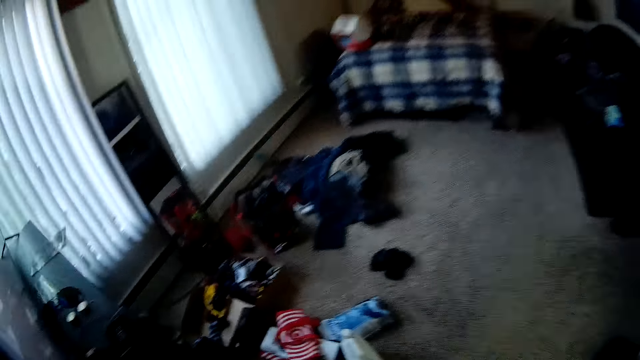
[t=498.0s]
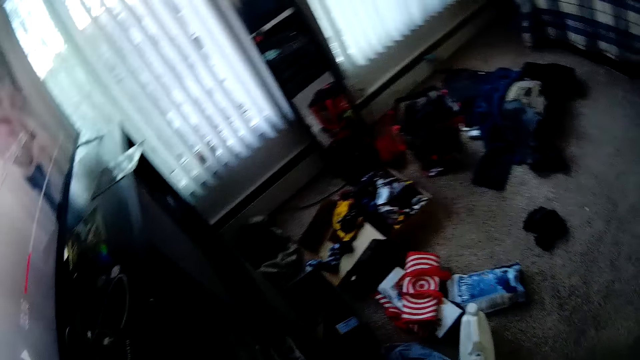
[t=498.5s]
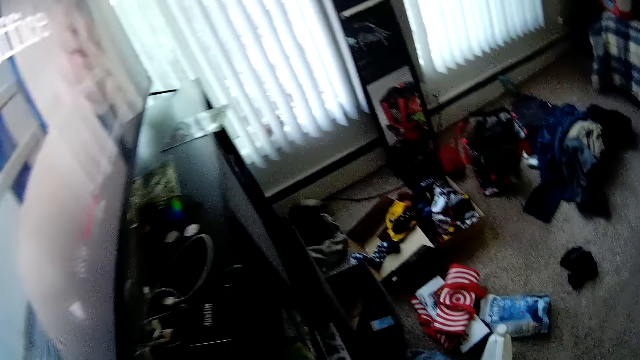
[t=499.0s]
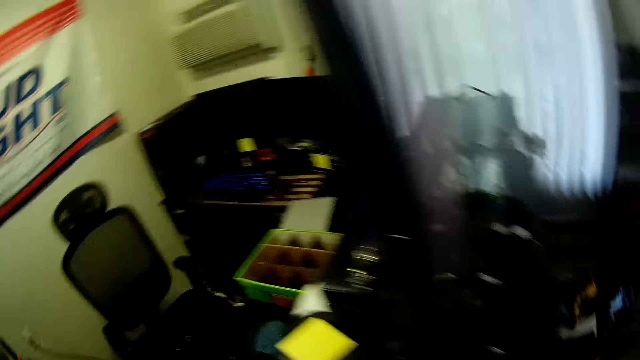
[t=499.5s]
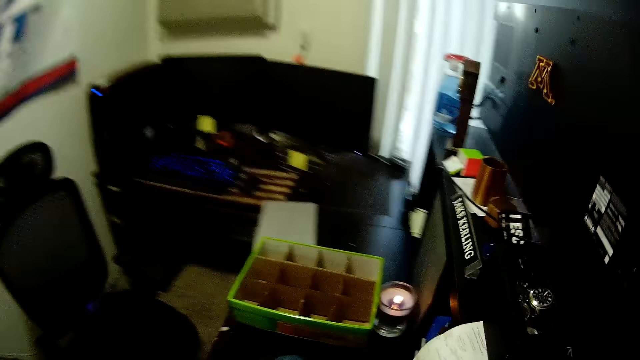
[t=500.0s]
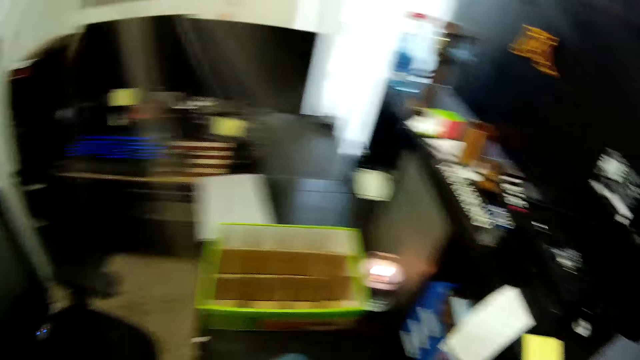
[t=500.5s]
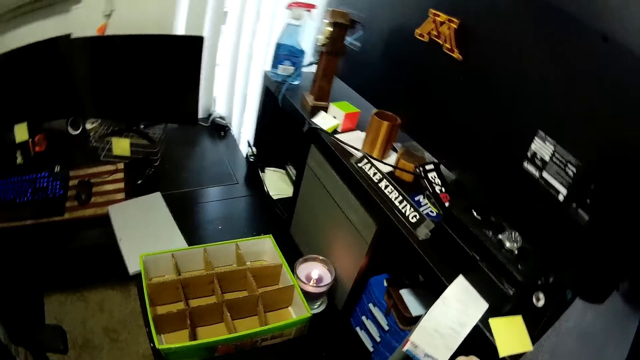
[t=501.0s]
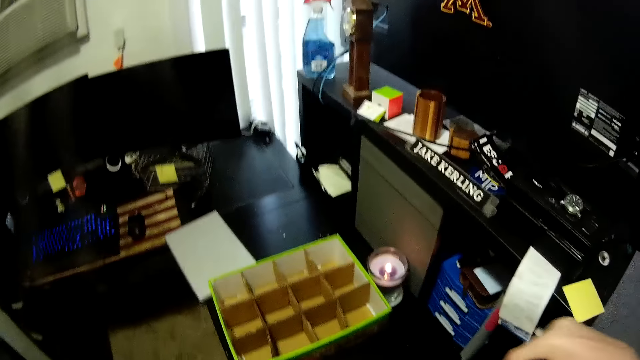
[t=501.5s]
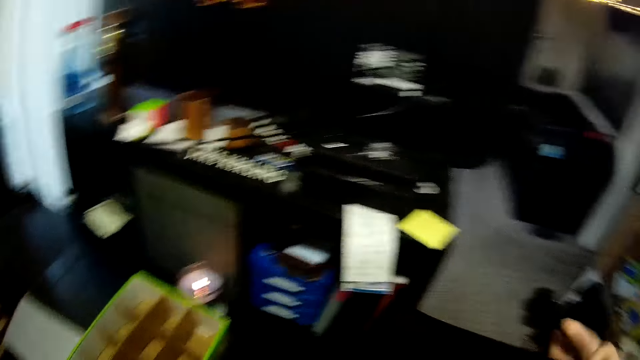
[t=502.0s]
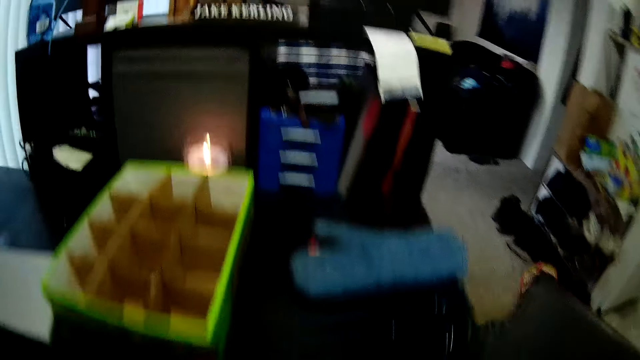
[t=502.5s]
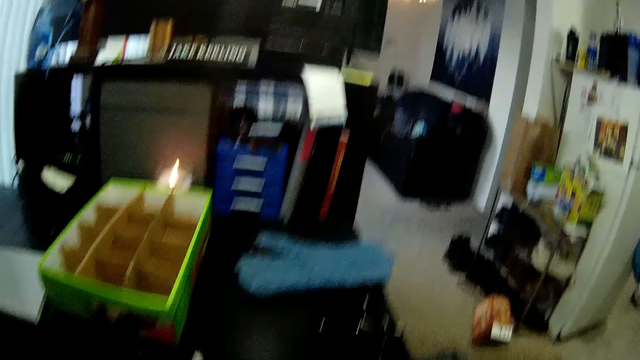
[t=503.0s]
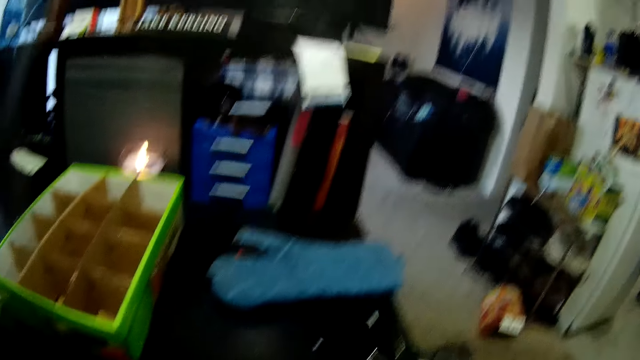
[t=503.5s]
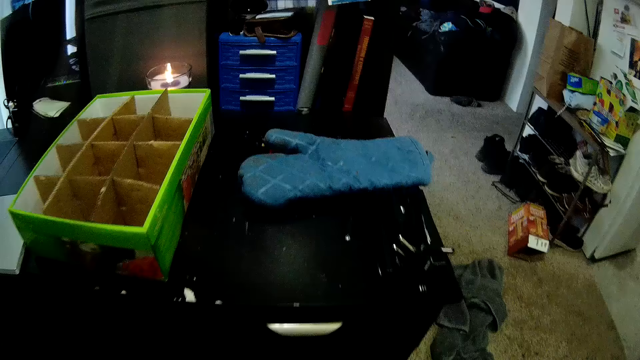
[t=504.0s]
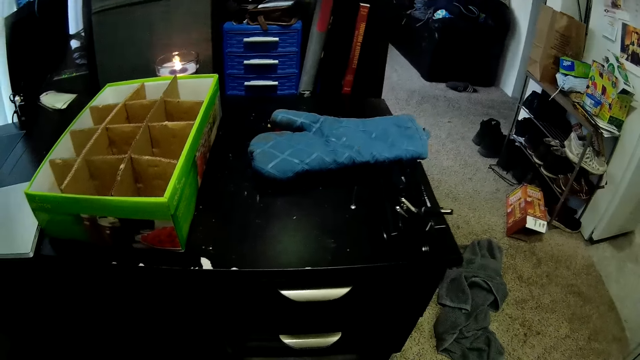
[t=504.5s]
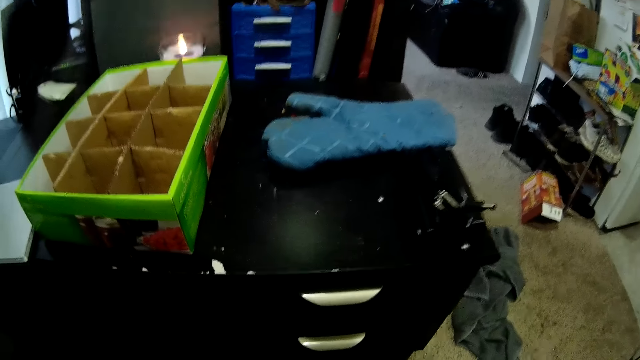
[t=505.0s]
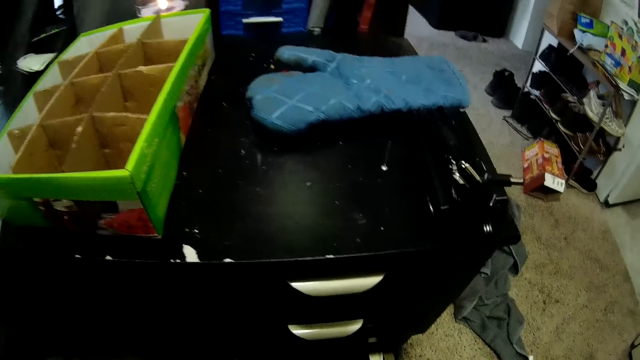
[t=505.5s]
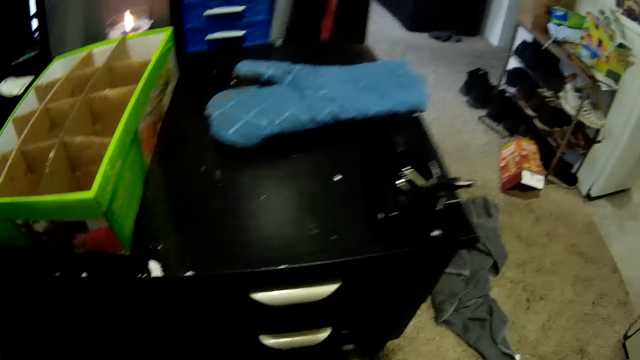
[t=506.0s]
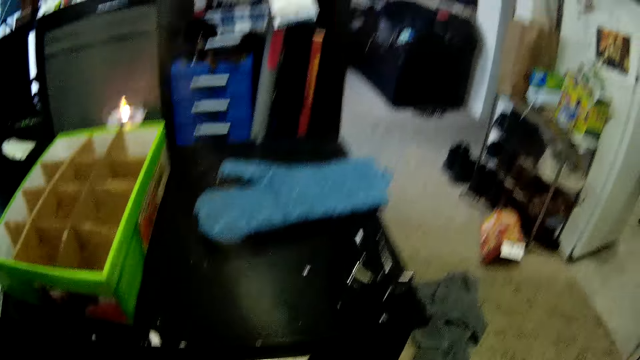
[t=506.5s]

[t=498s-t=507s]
The camera wearer looks into his bedroom. They walk around the room. They pick the book from the shelf. They carry the disc player from the table.

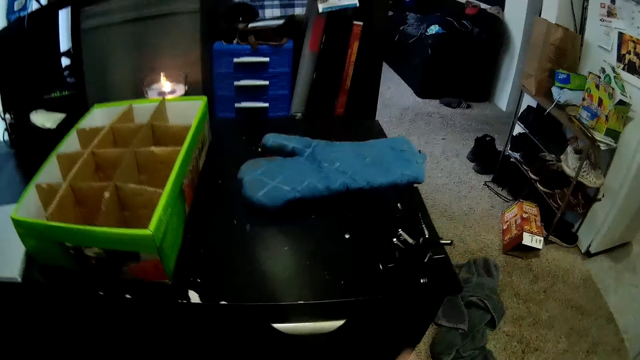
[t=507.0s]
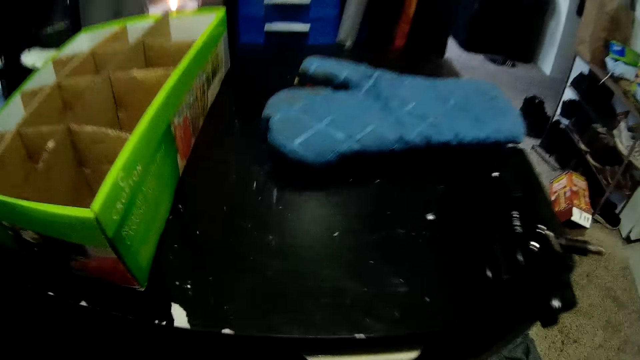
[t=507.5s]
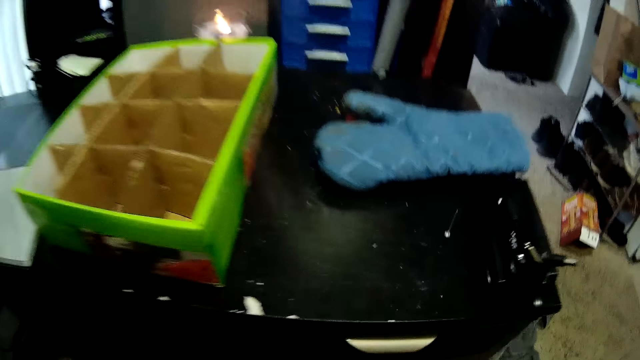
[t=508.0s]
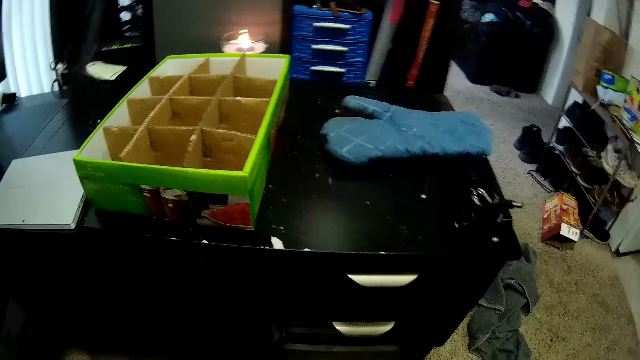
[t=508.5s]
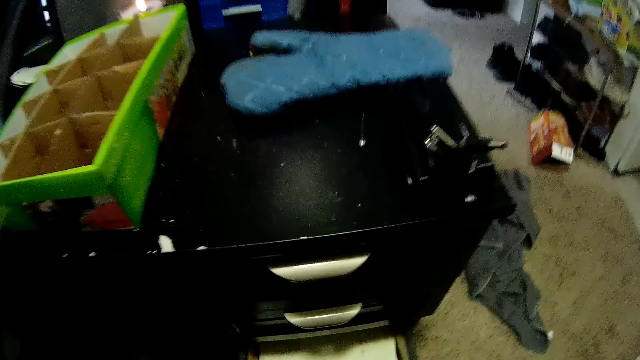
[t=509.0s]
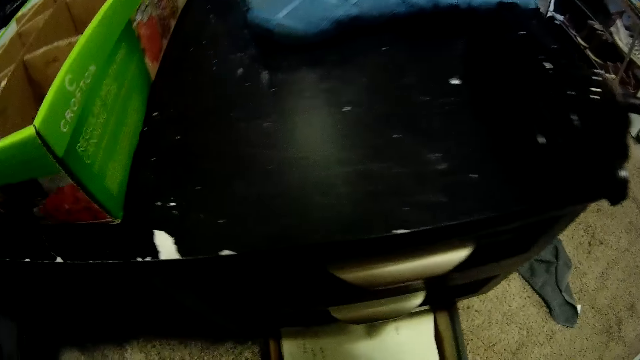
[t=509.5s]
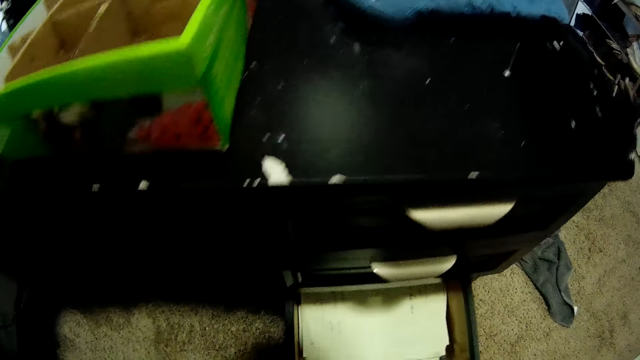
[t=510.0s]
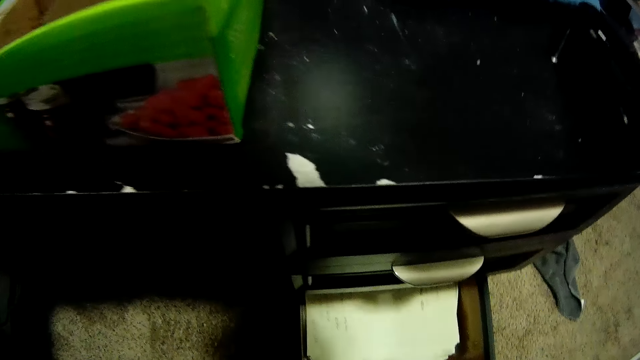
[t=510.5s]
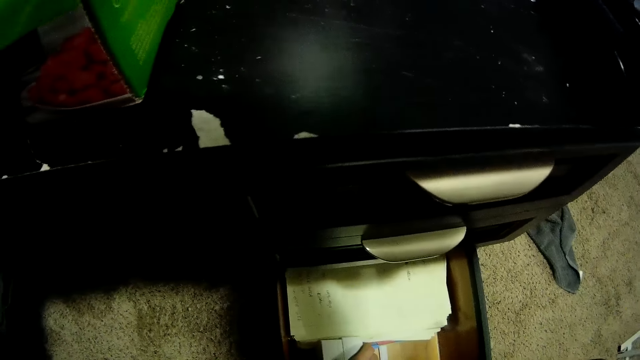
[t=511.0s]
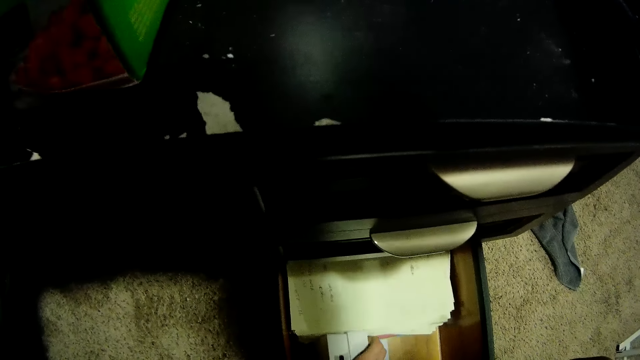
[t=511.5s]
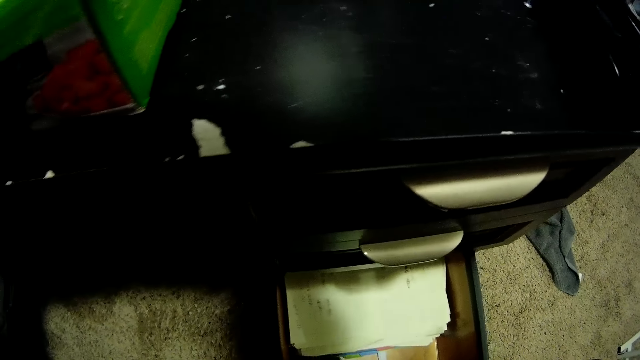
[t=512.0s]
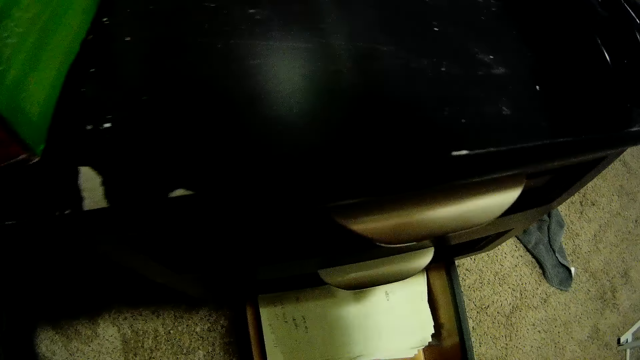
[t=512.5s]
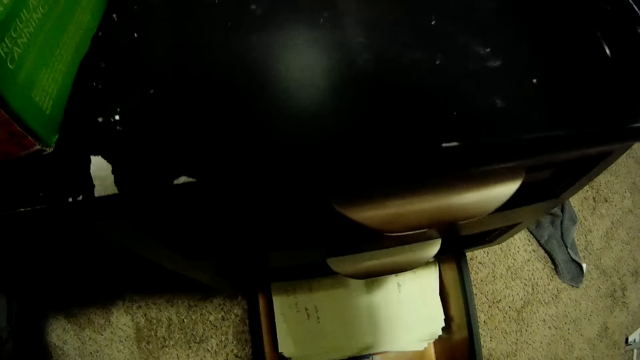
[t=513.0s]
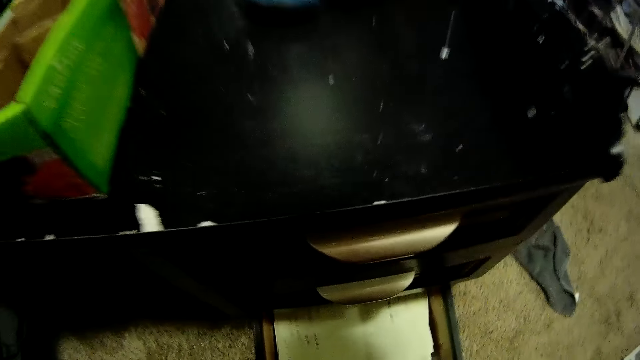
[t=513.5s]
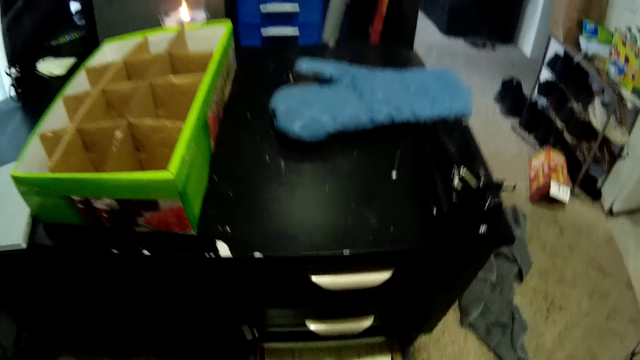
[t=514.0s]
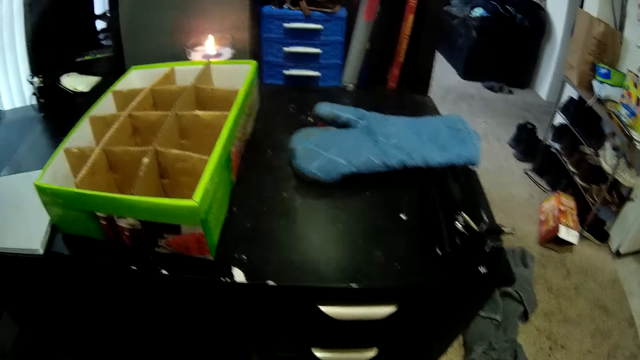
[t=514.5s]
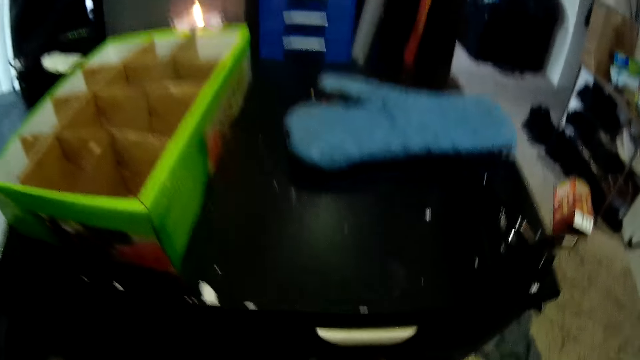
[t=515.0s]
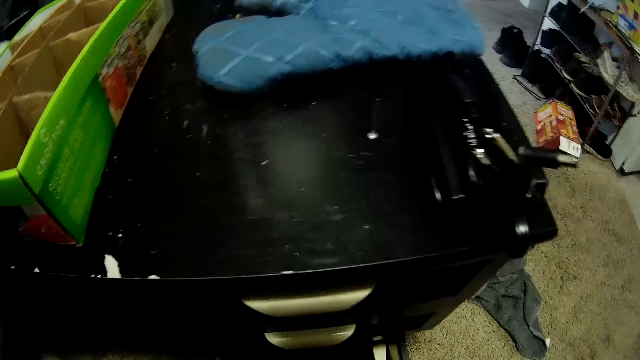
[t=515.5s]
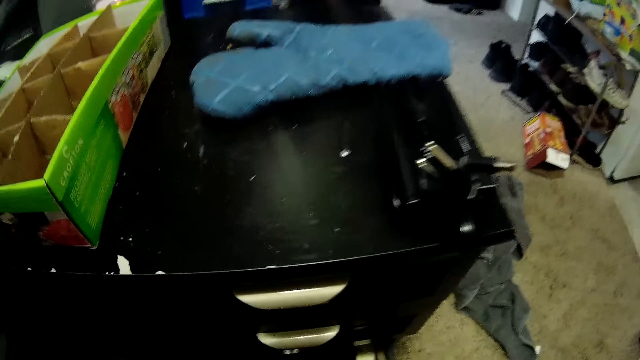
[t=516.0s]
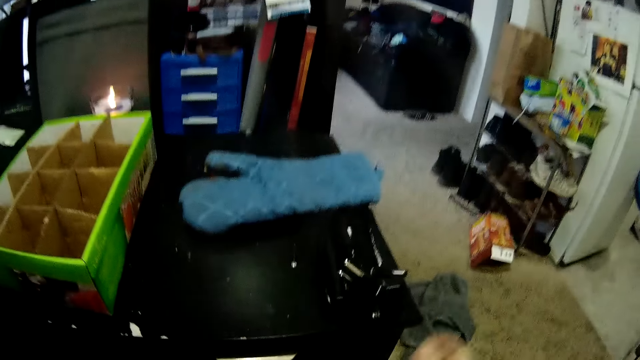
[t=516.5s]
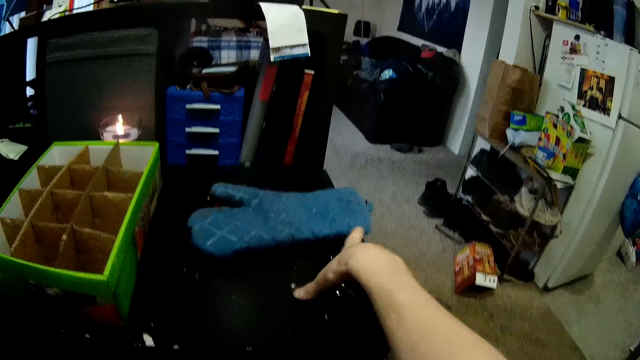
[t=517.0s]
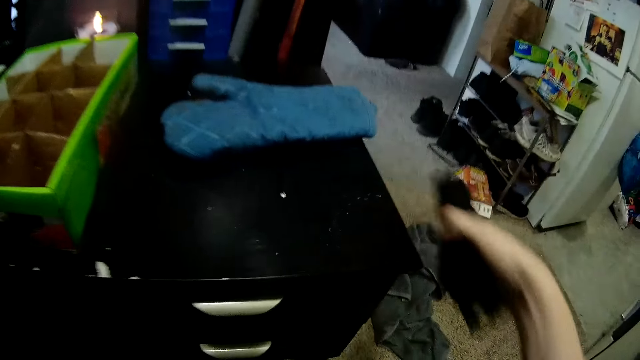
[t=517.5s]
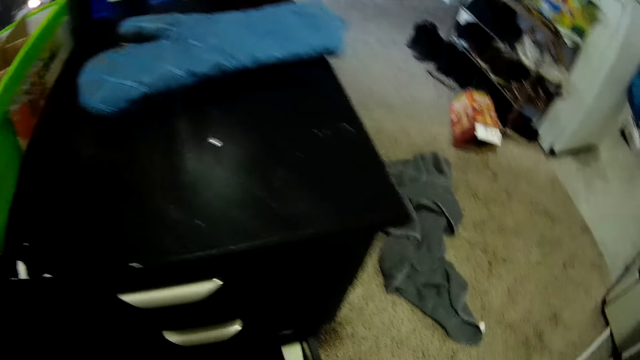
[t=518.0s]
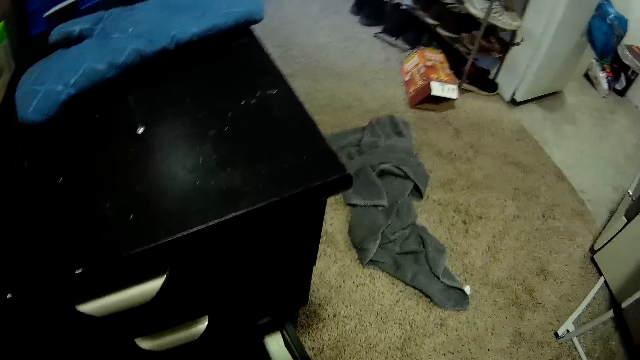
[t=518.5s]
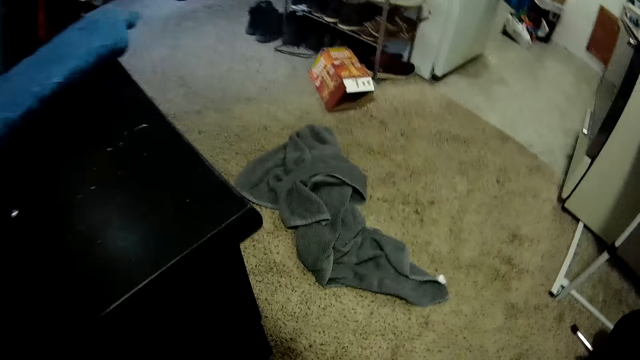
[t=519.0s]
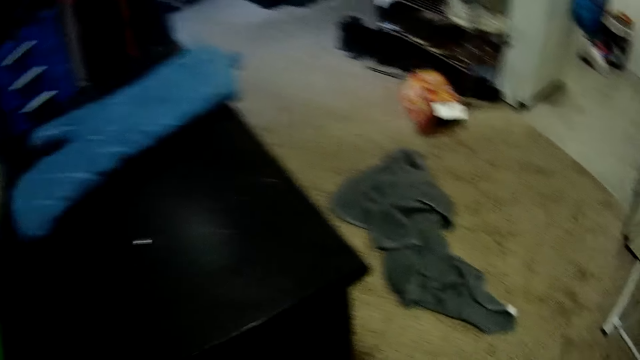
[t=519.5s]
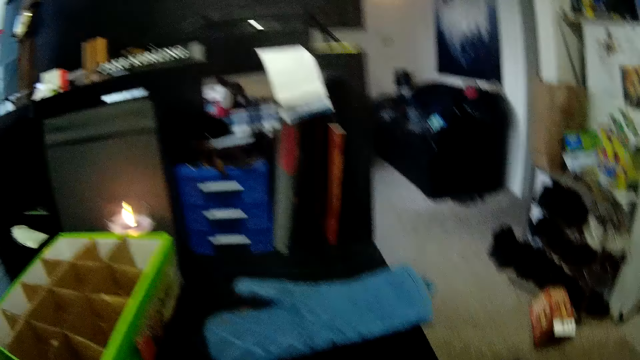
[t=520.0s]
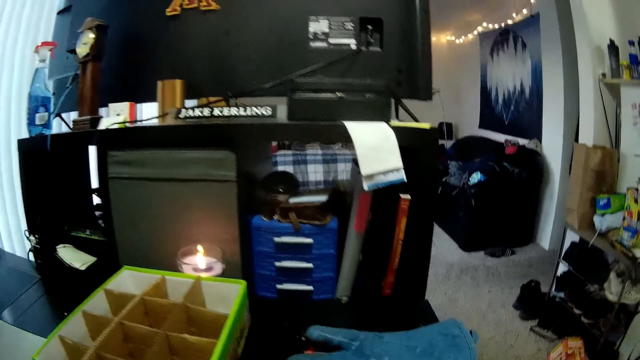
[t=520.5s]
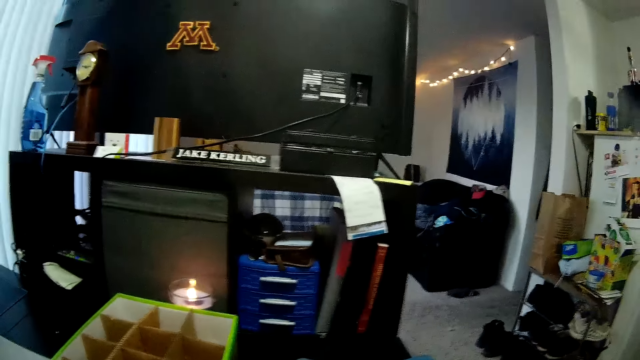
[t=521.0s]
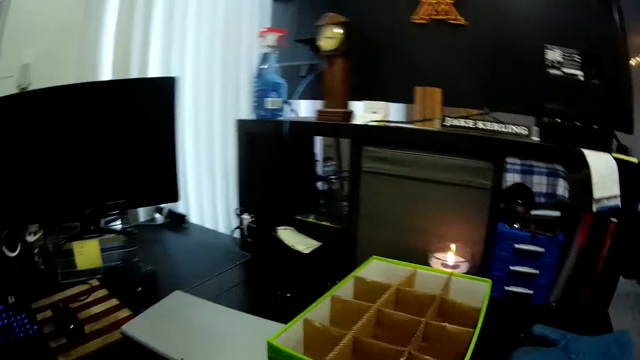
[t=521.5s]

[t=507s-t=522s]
The camera wearer arranges a drawer. They open the drawer. They stare at the drawer. They carry a console or stapler from the table. They place the console in the drawer.
